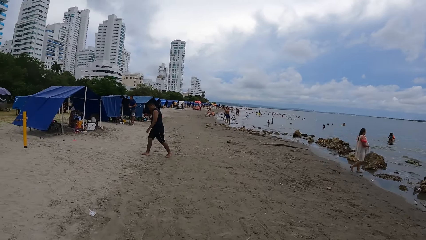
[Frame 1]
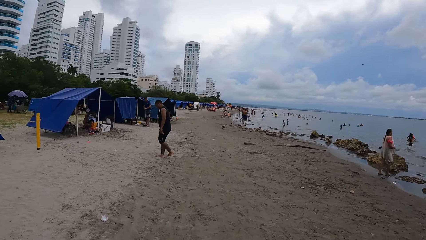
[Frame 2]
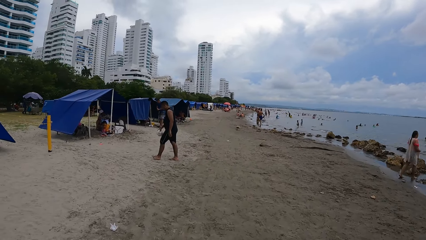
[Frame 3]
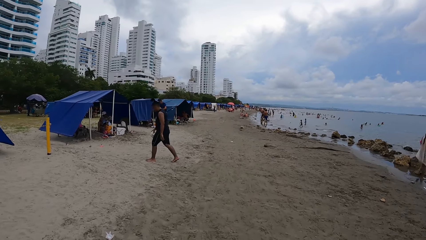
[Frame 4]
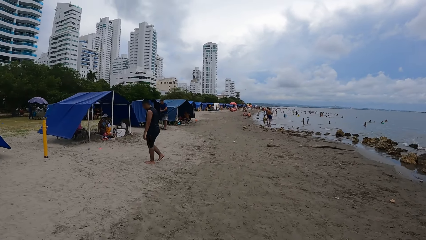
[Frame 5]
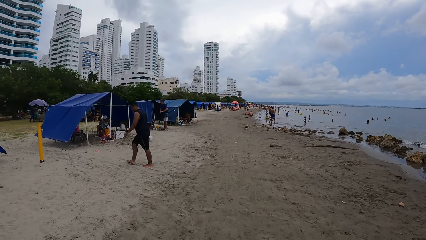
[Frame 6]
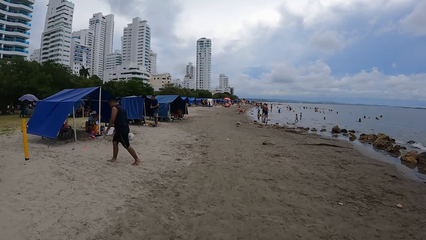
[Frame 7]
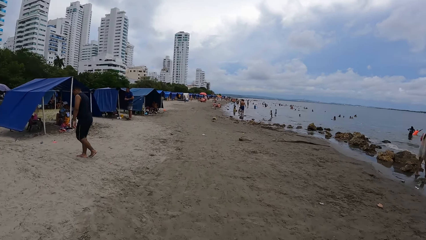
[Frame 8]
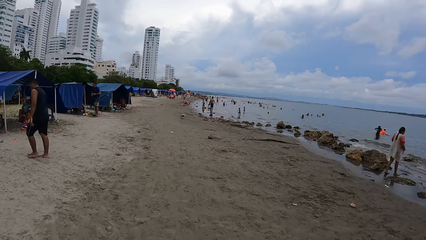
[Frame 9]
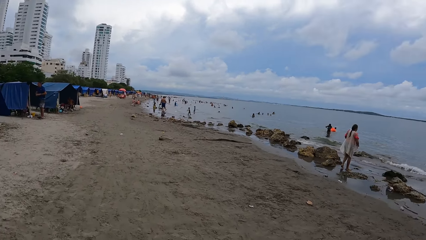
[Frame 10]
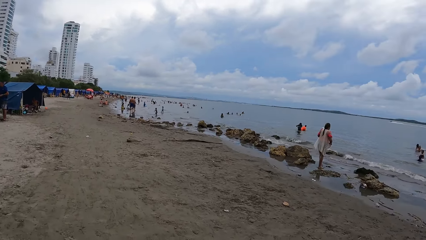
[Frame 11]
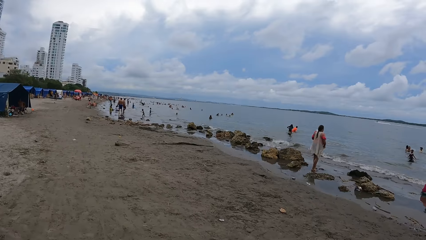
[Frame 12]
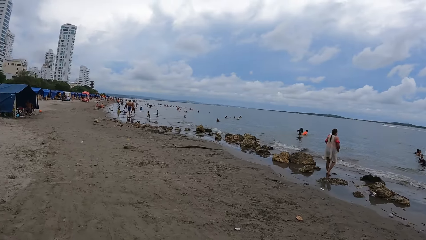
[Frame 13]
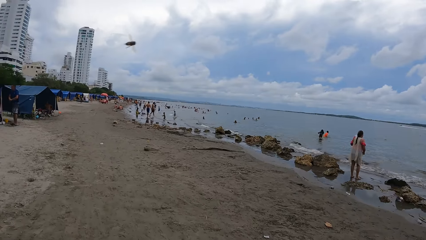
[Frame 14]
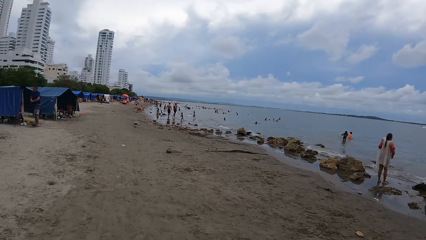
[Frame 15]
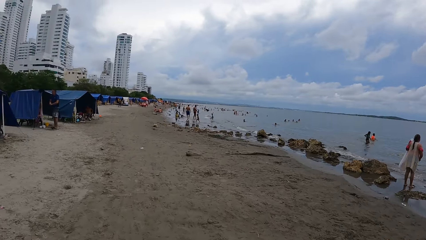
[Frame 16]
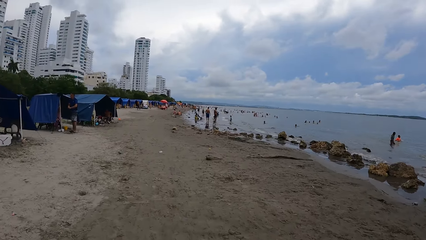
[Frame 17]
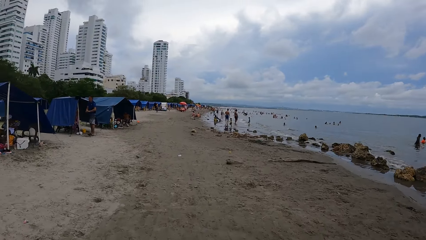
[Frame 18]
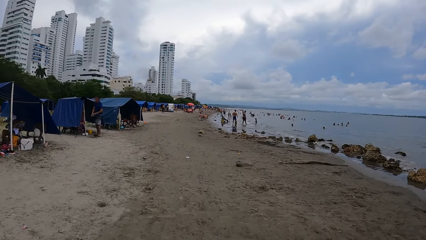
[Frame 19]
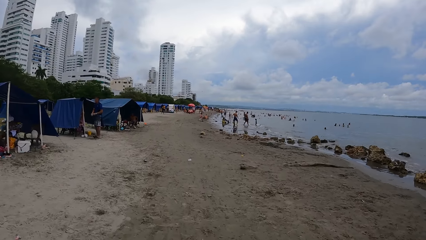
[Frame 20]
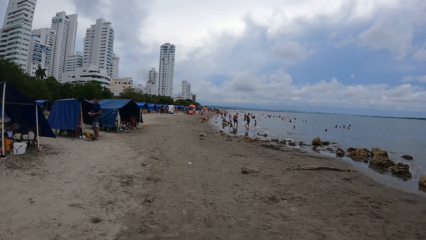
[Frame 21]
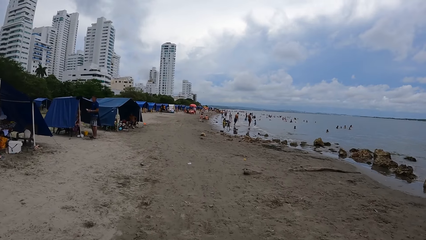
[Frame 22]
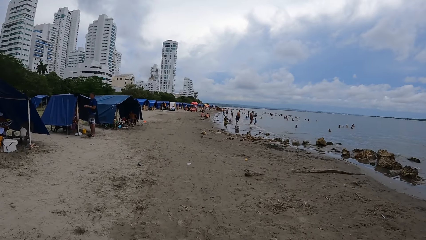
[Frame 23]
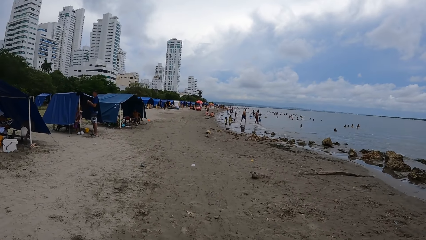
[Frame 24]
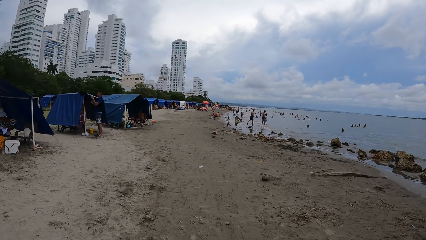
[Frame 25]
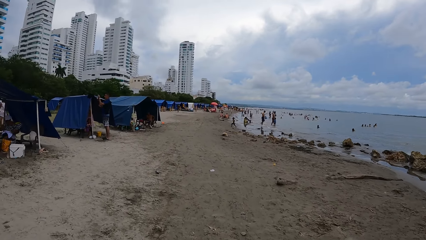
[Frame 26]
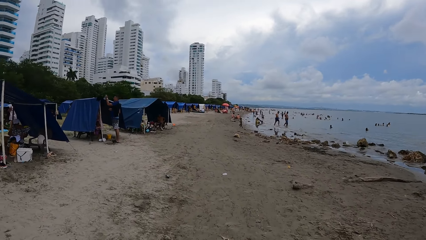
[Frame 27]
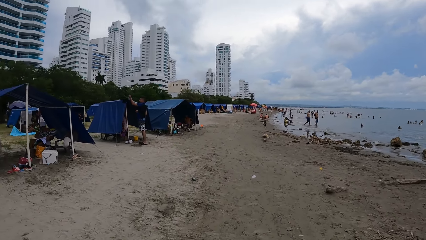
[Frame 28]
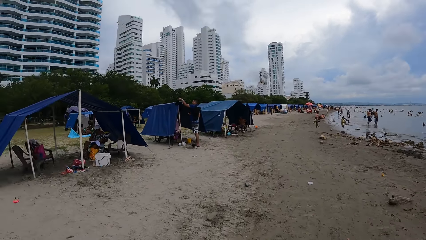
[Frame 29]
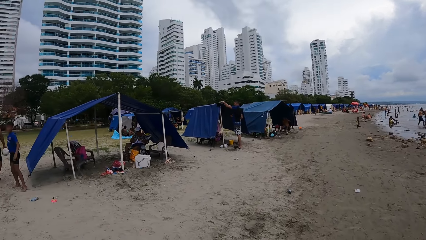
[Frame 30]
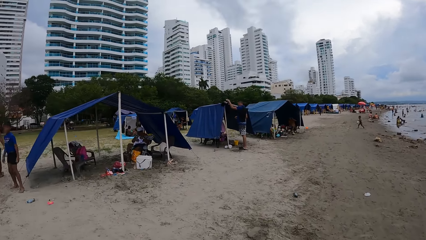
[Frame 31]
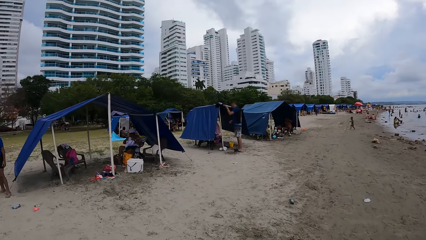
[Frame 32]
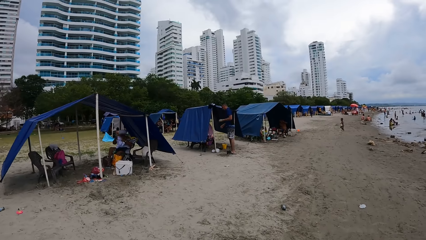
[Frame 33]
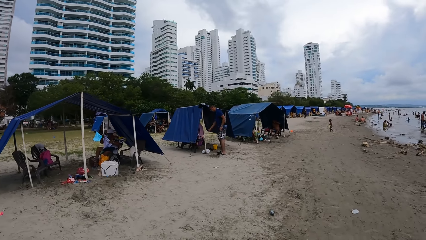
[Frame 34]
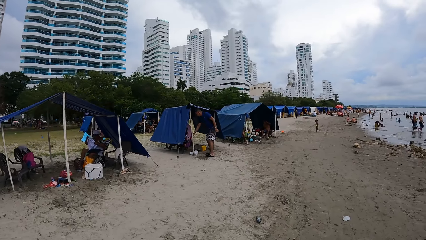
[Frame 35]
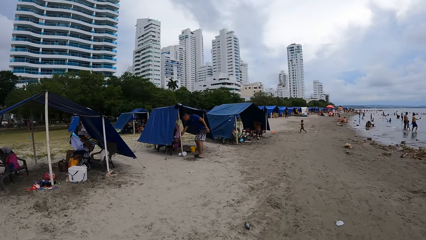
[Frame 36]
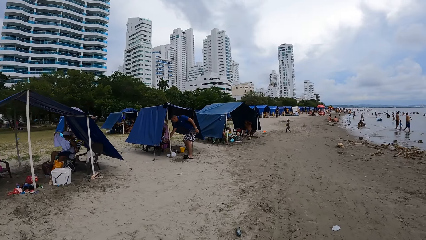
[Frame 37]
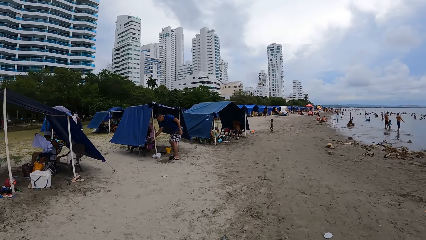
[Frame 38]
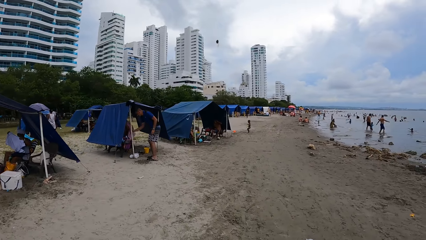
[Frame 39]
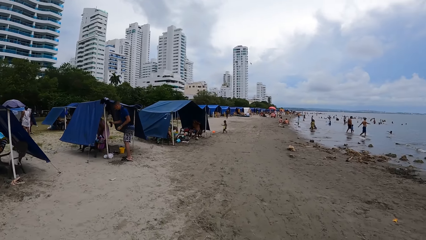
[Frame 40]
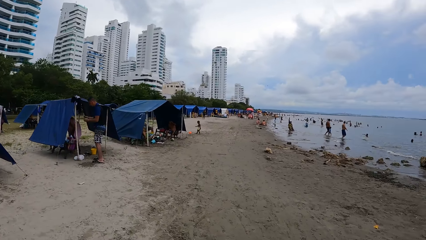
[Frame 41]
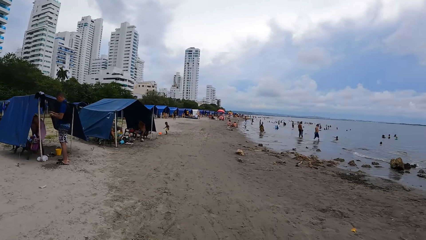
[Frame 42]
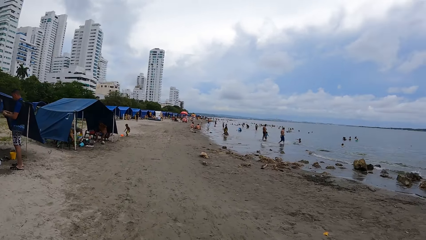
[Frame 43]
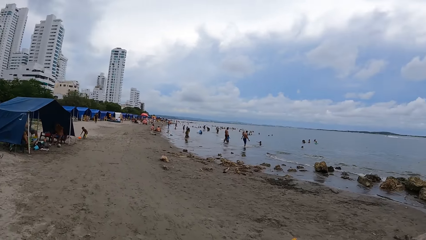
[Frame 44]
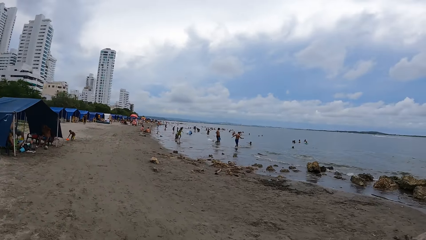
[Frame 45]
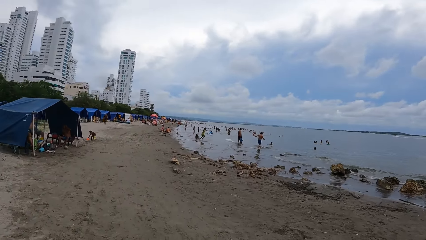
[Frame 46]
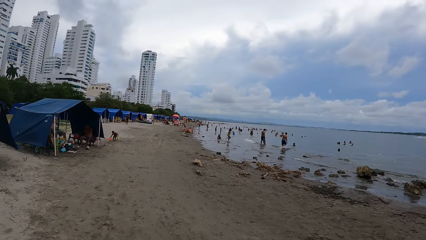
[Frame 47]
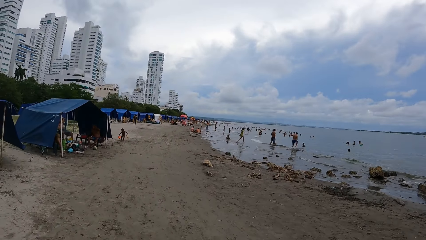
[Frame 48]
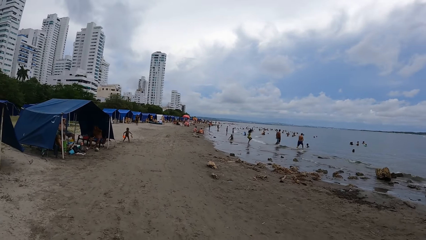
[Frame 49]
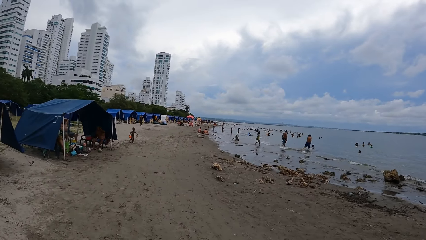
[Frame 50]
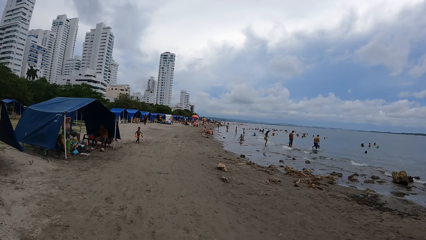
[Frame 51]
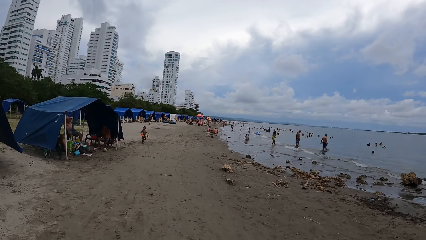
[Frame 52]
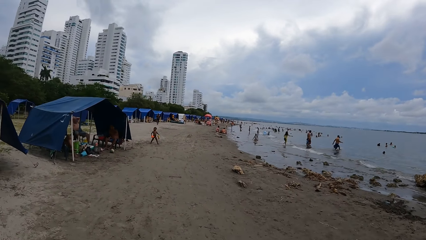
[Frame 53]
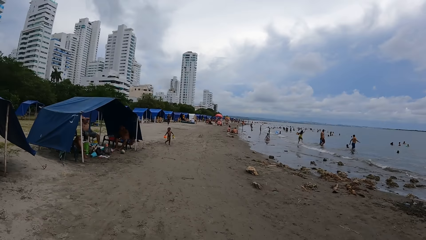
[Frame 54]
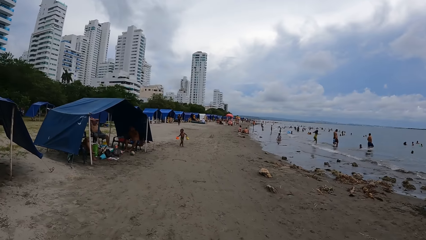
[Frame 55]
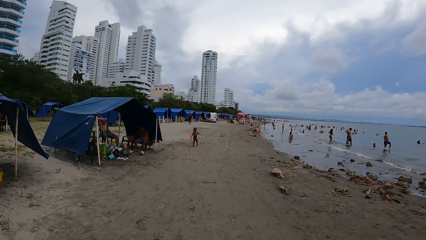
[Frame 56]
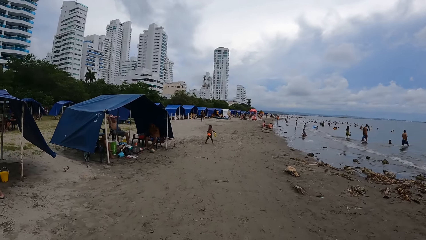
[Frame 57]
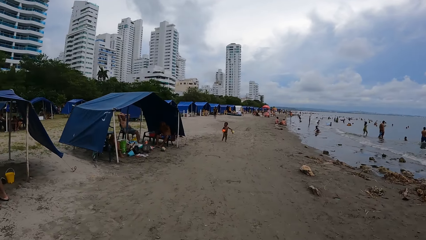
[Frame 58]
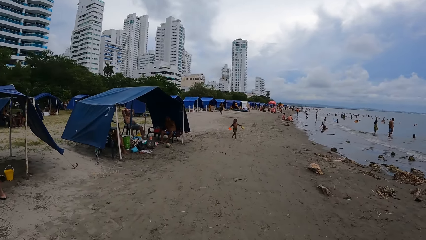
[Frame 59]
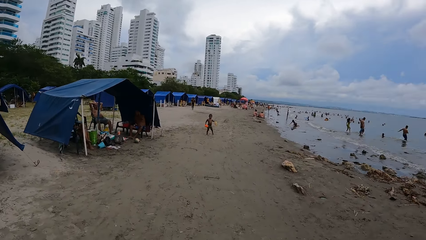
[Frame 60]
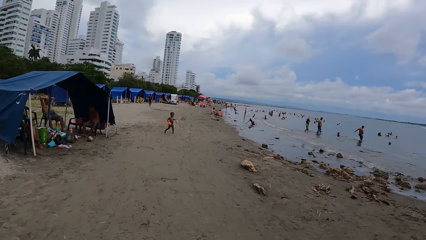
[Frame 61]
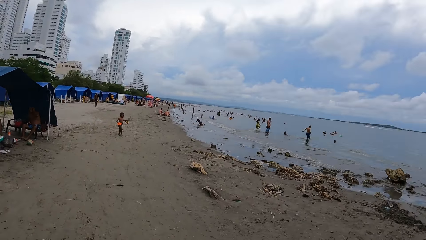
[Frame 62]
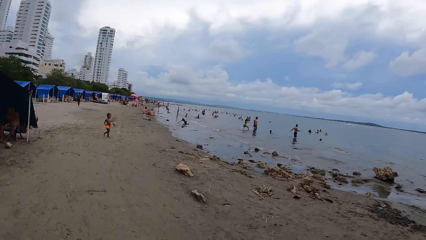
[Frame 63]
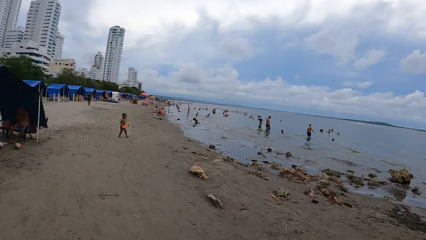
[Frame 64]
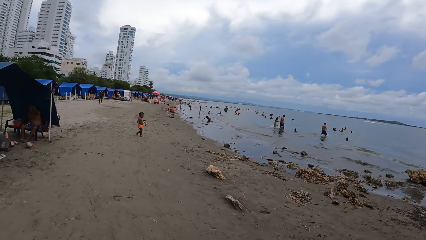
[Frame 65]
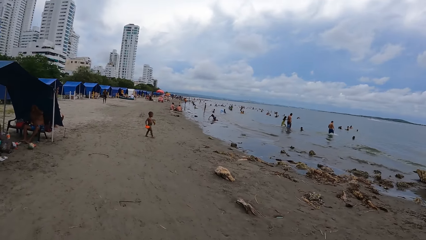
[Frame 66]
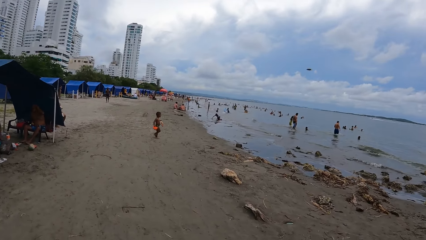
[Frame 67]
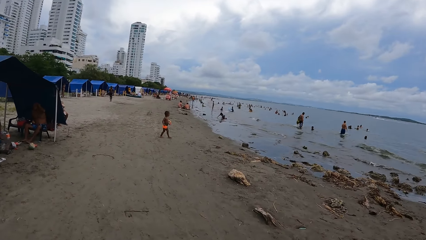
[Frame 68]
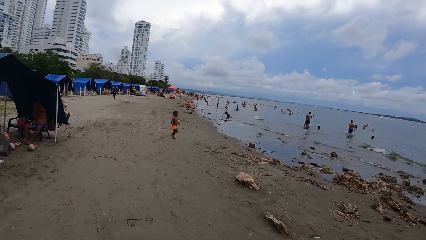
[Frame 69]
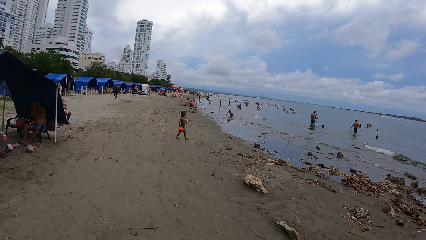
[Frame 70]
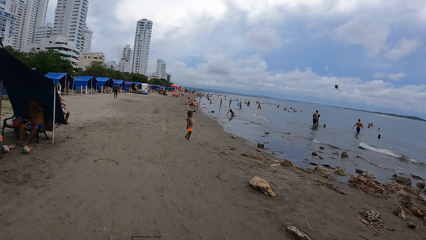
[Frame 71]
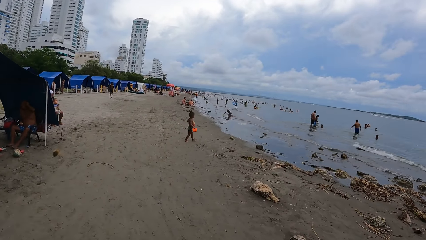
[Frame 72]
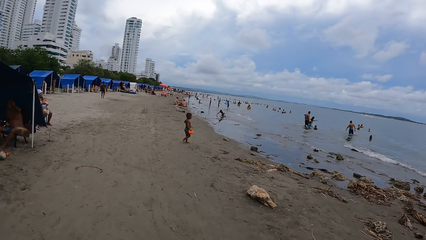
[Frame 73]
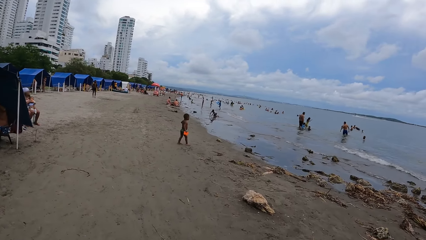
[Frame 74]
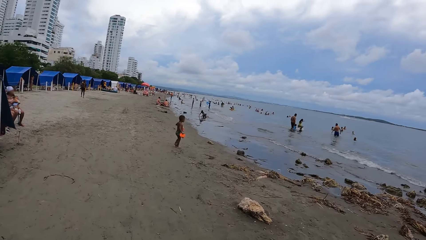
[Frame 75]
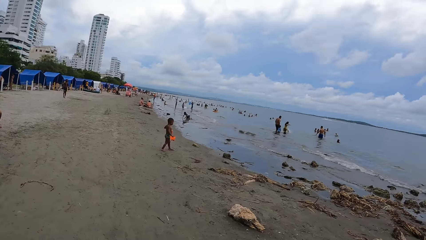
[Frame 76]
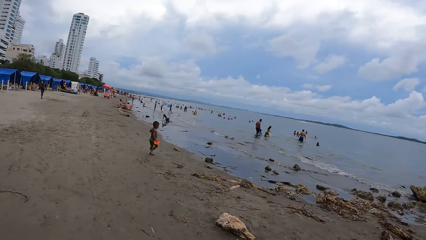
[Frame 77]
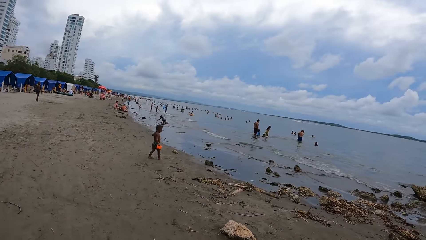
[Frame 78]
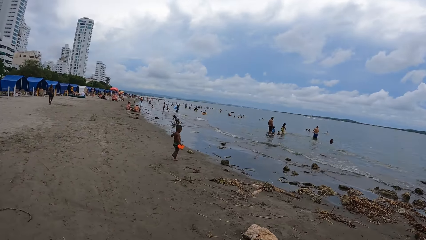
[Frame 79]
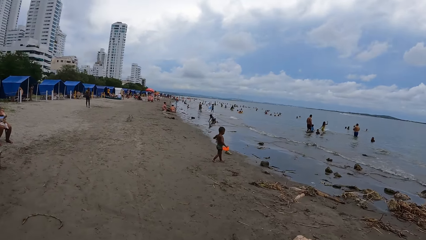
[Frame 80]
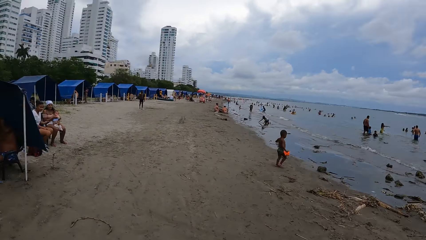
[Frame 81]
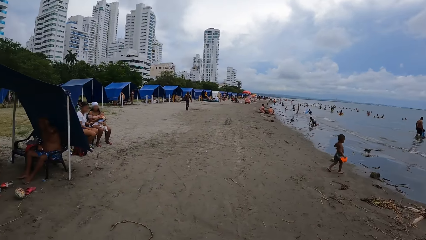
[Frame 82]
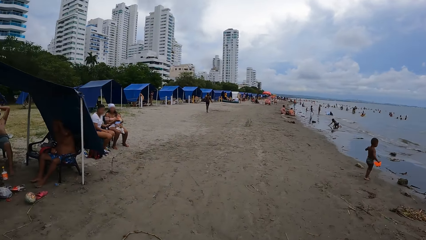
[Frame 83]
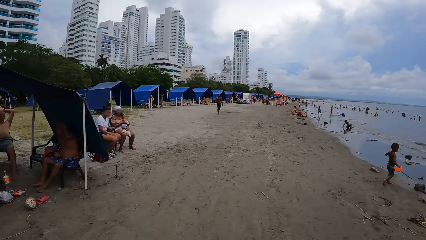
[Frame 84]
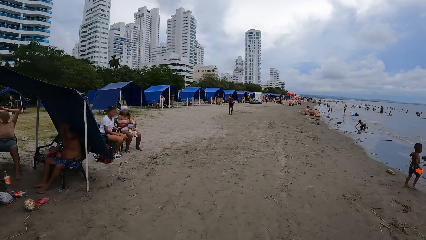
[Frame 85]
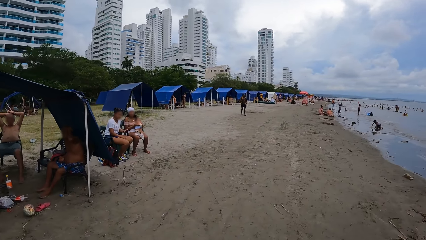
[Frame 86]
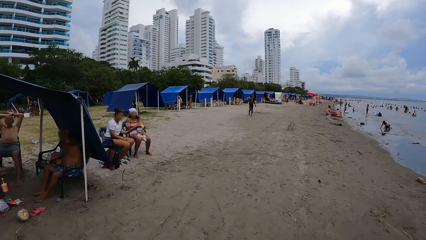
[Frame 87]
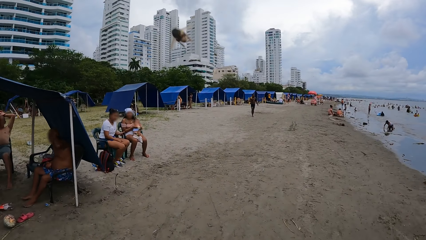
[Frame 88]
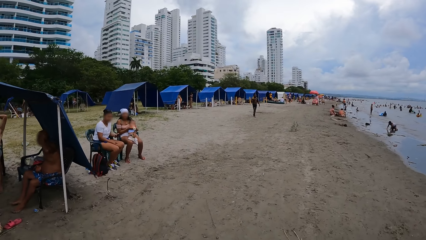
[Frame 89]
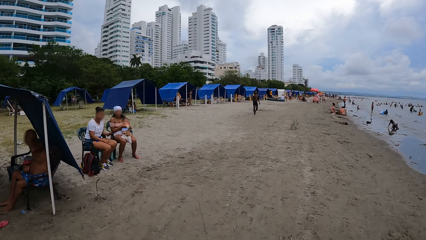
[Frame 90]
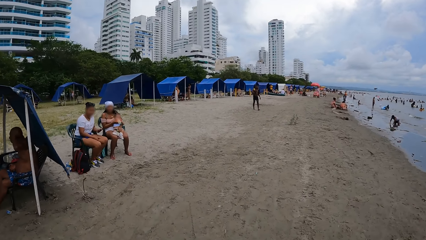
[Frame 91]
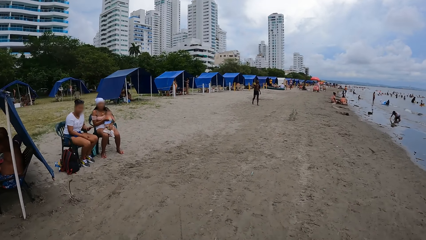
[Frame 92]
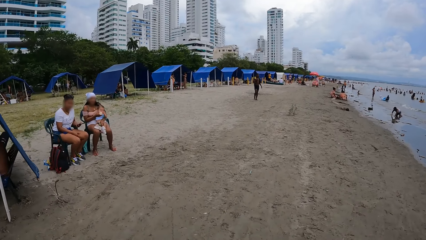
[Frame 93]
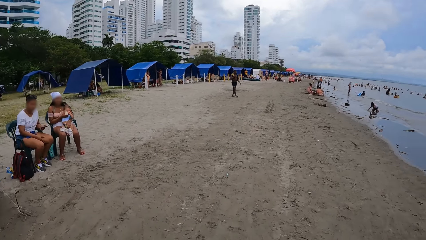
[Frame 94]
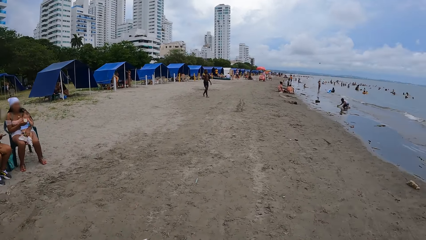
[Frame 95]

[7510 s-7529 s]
The camera wearer looks around the beach. They walk along the beach. They look around the beach. They walk along the beach.
